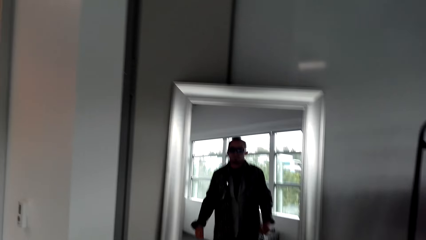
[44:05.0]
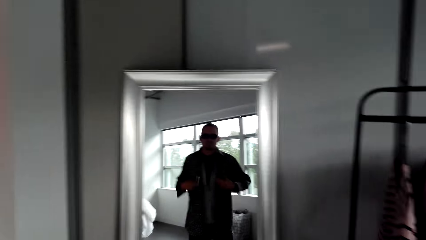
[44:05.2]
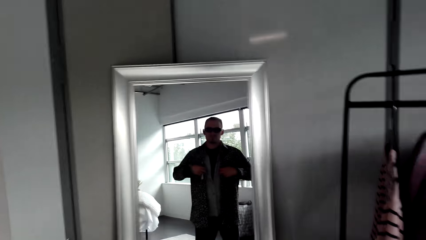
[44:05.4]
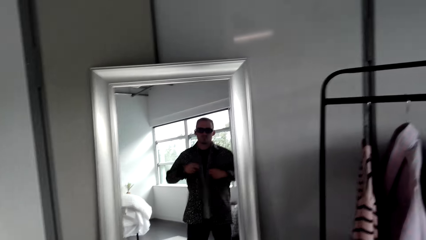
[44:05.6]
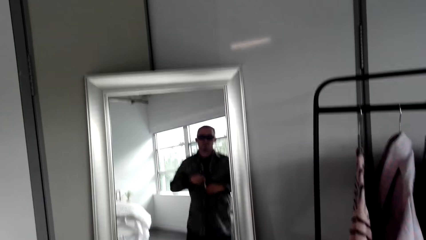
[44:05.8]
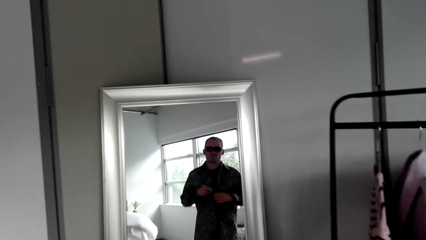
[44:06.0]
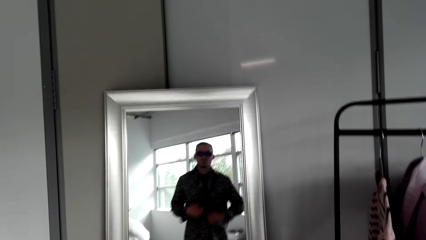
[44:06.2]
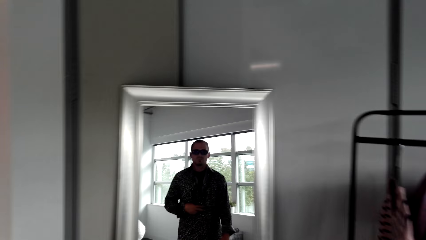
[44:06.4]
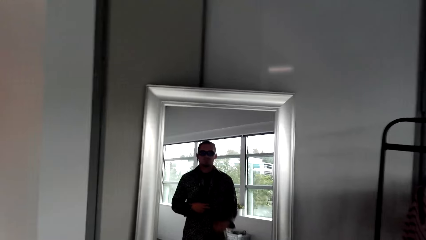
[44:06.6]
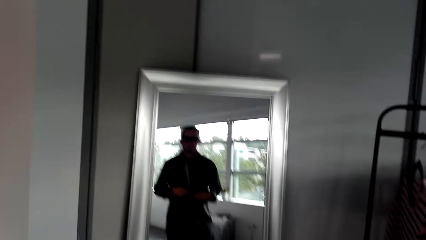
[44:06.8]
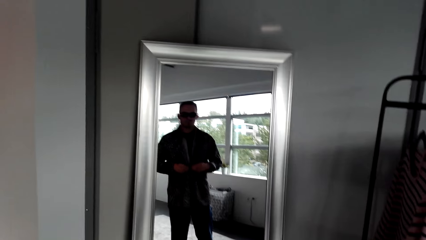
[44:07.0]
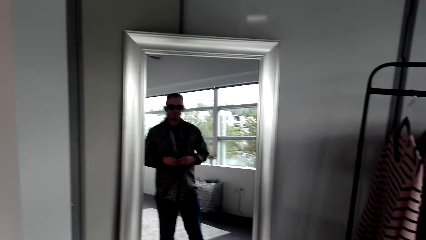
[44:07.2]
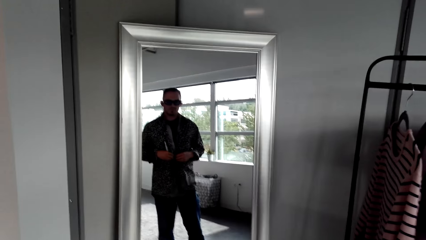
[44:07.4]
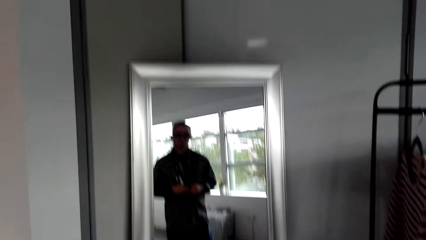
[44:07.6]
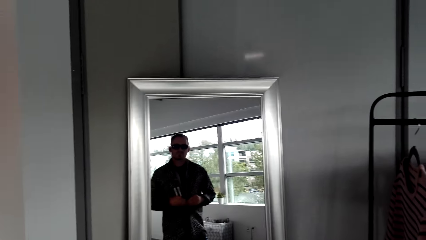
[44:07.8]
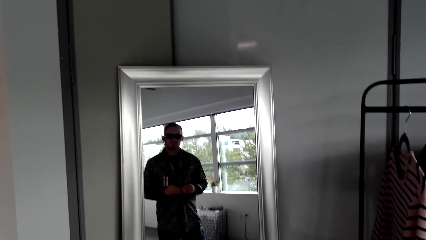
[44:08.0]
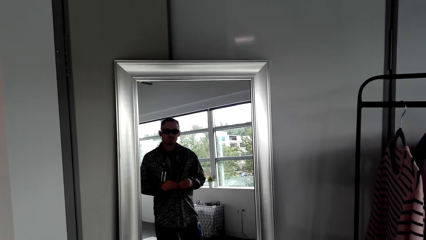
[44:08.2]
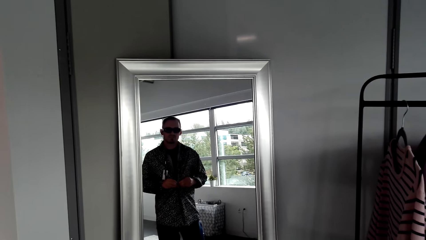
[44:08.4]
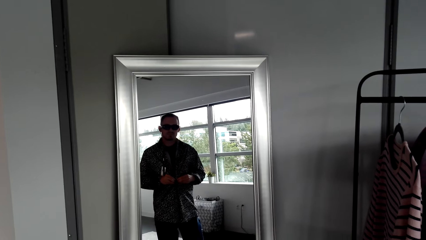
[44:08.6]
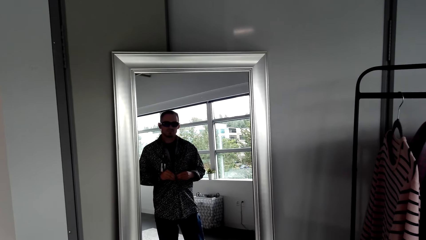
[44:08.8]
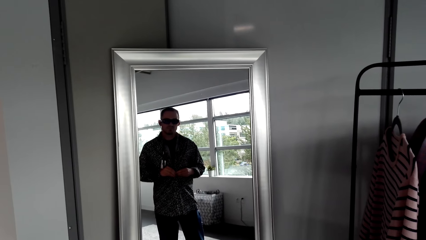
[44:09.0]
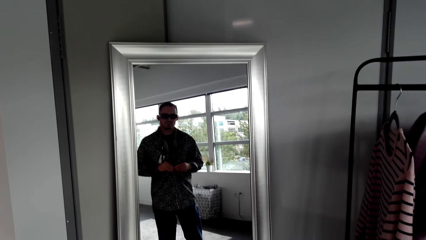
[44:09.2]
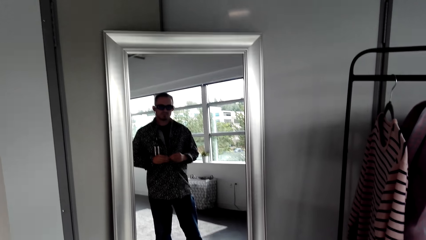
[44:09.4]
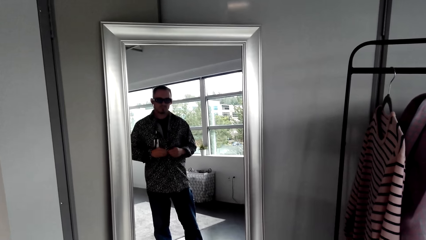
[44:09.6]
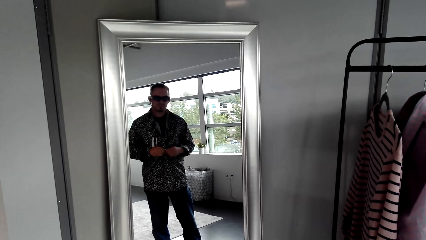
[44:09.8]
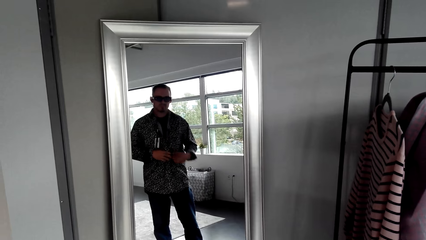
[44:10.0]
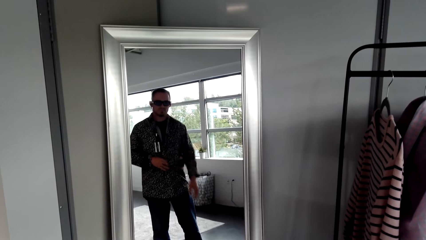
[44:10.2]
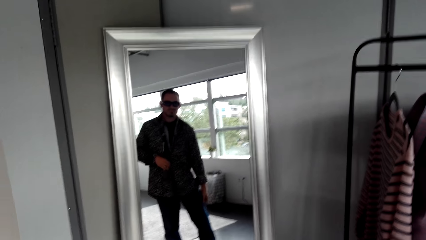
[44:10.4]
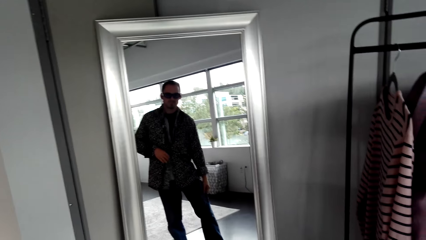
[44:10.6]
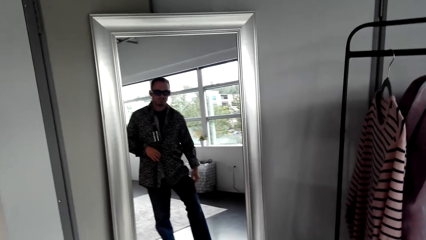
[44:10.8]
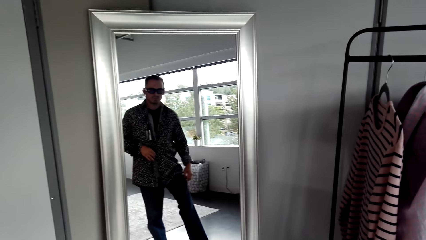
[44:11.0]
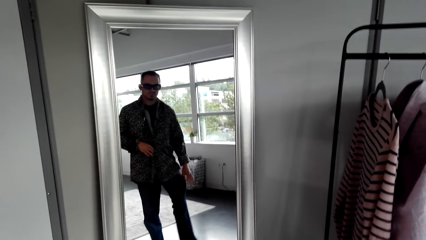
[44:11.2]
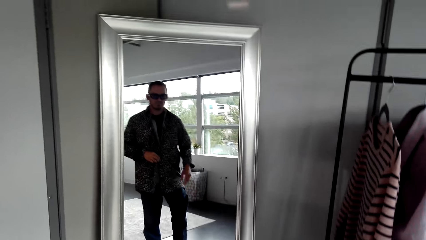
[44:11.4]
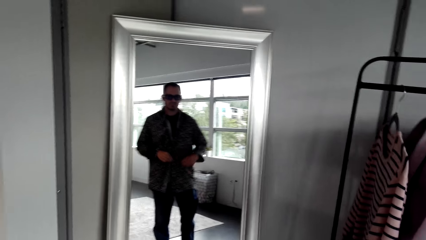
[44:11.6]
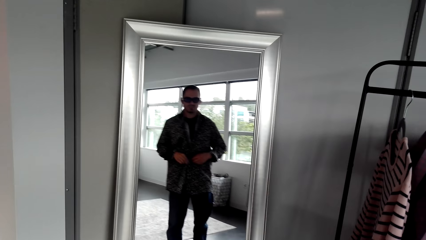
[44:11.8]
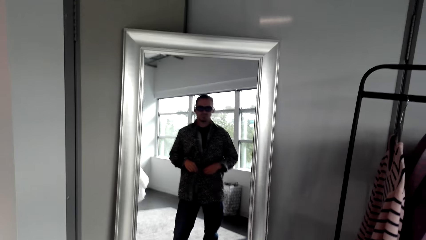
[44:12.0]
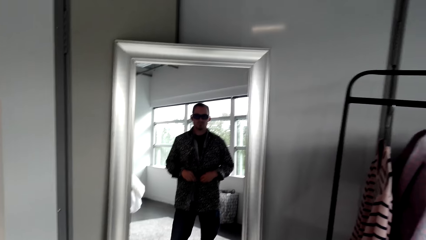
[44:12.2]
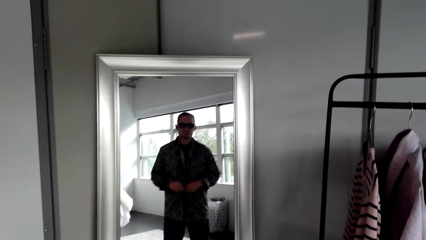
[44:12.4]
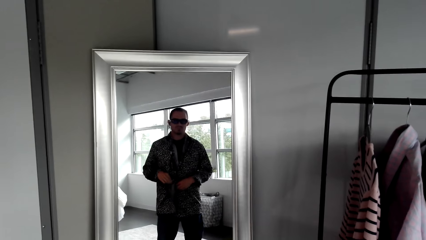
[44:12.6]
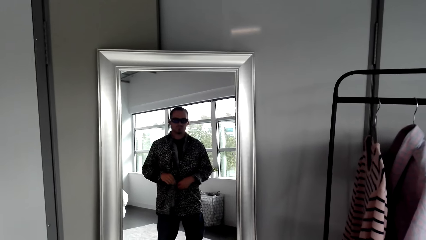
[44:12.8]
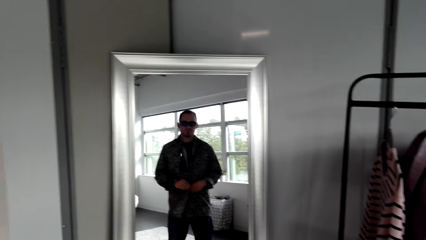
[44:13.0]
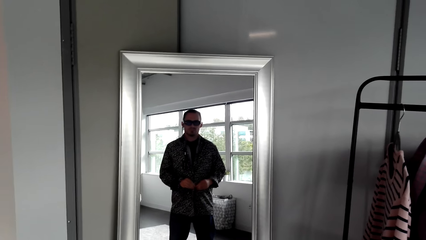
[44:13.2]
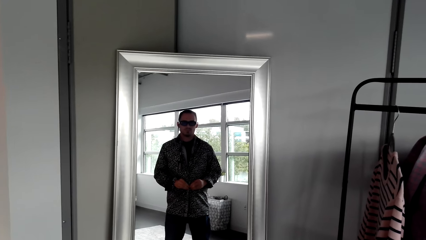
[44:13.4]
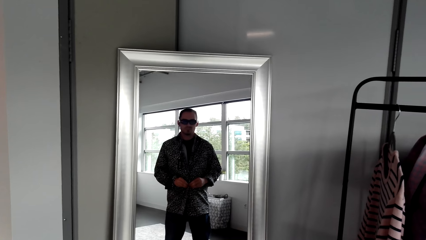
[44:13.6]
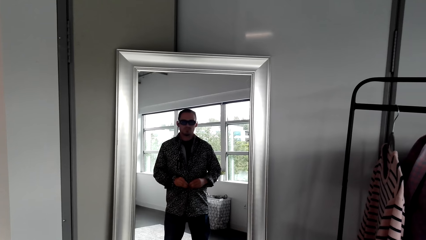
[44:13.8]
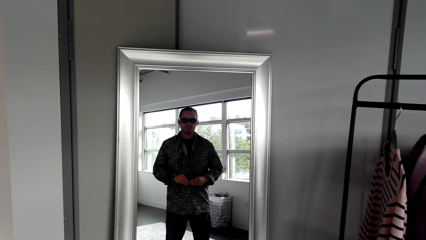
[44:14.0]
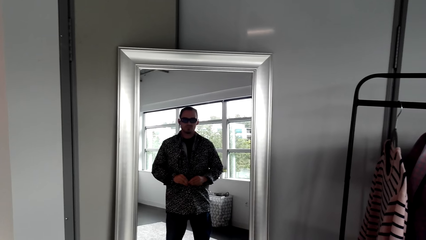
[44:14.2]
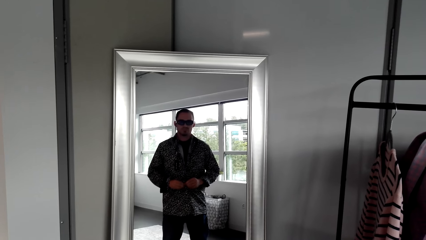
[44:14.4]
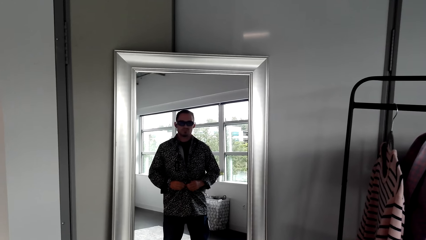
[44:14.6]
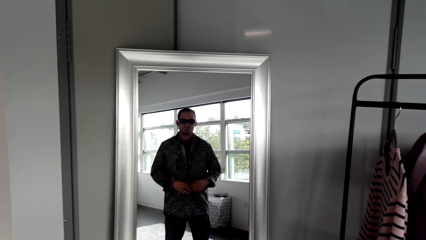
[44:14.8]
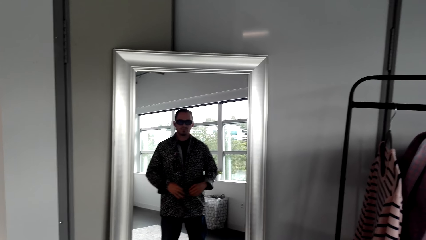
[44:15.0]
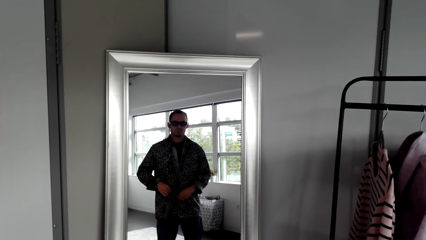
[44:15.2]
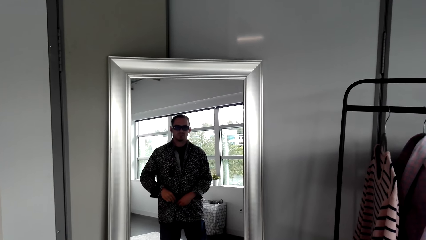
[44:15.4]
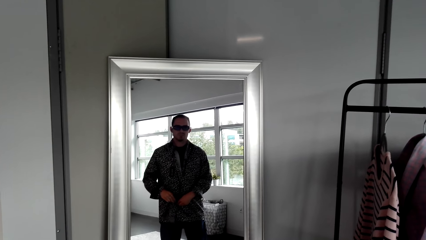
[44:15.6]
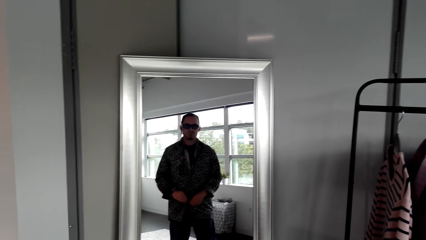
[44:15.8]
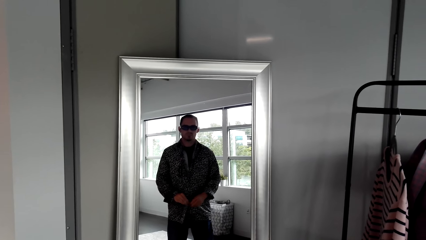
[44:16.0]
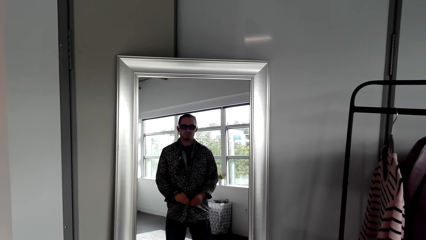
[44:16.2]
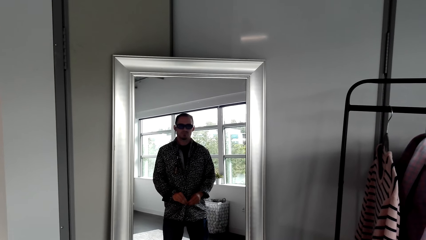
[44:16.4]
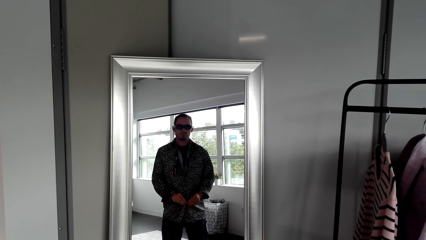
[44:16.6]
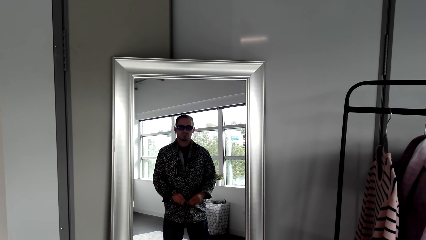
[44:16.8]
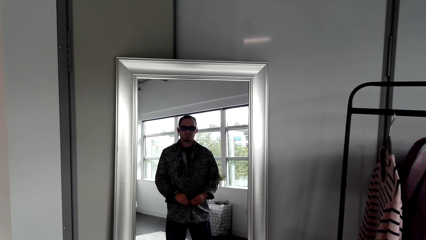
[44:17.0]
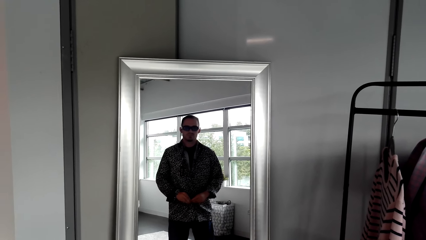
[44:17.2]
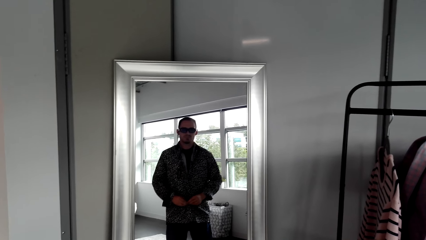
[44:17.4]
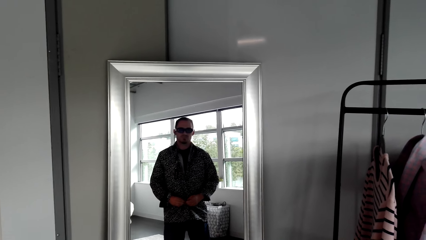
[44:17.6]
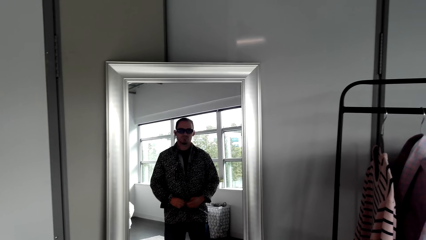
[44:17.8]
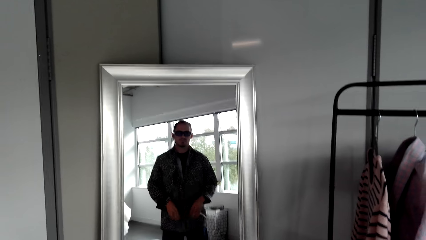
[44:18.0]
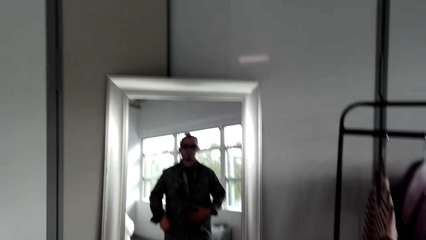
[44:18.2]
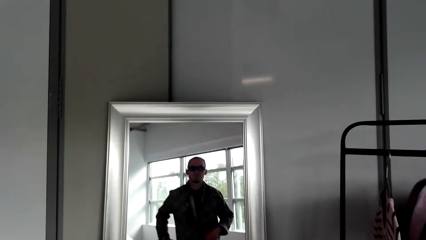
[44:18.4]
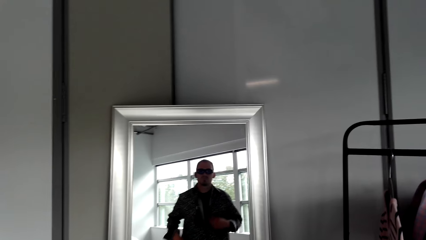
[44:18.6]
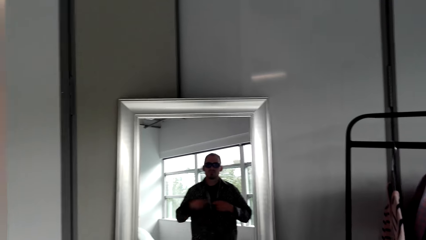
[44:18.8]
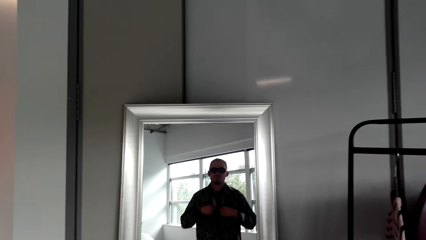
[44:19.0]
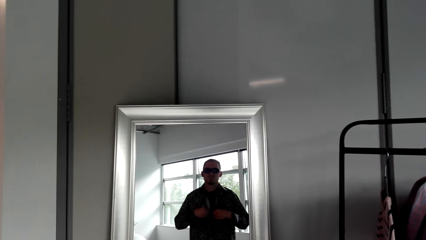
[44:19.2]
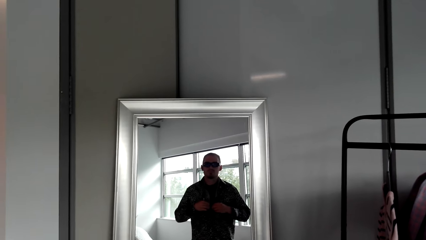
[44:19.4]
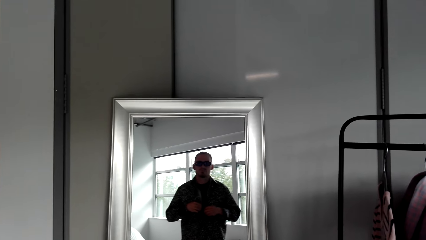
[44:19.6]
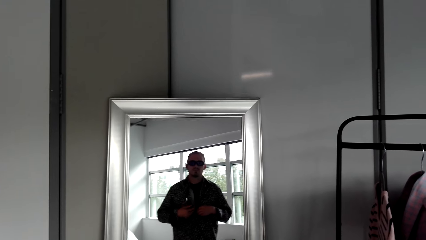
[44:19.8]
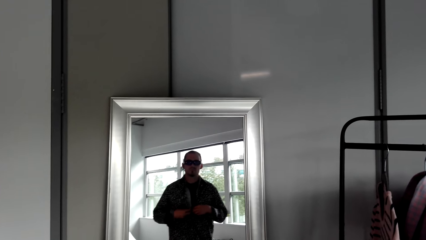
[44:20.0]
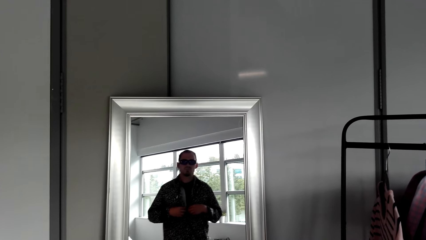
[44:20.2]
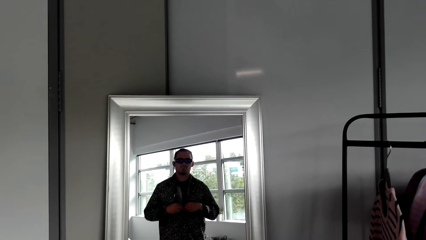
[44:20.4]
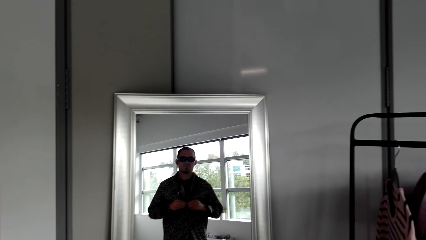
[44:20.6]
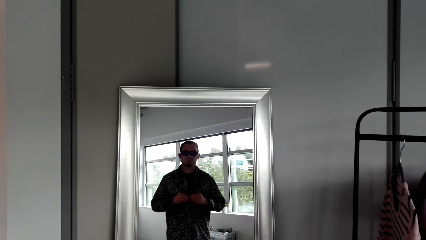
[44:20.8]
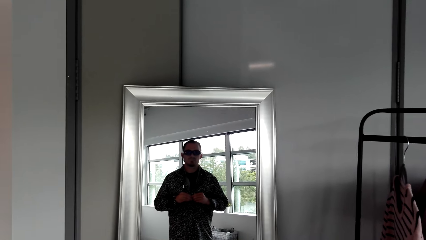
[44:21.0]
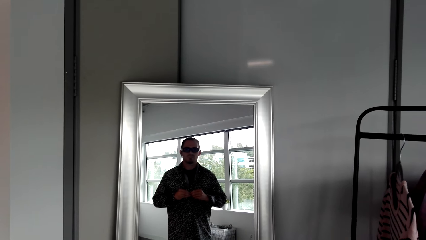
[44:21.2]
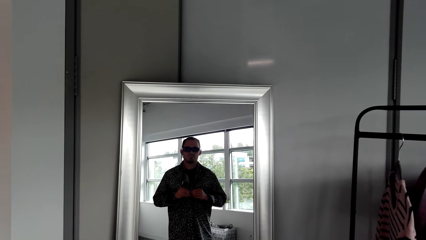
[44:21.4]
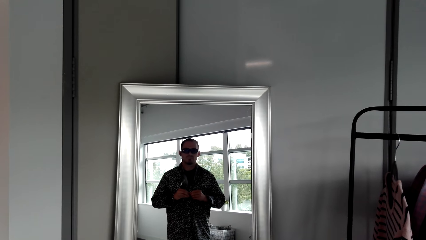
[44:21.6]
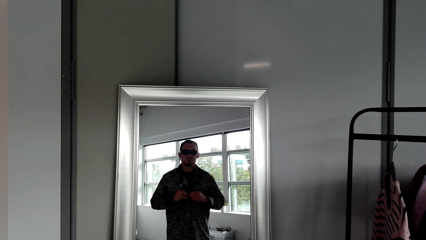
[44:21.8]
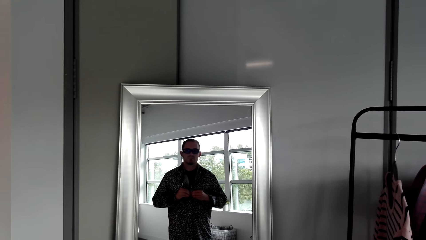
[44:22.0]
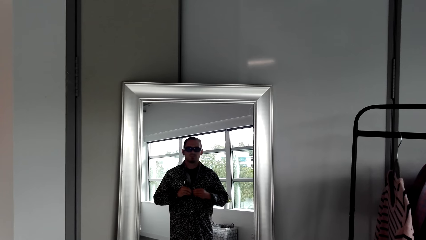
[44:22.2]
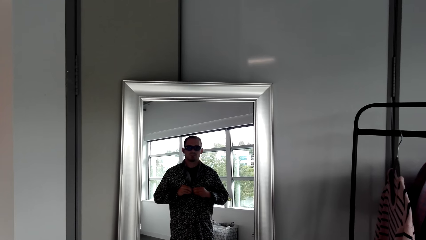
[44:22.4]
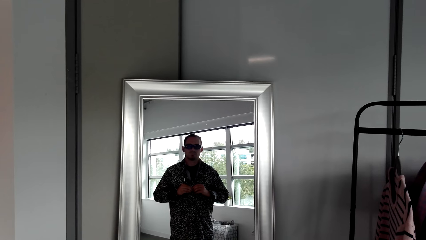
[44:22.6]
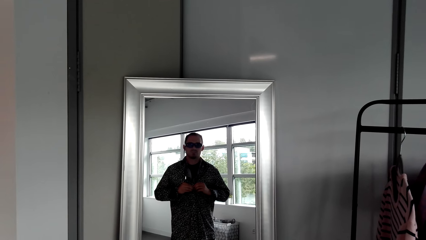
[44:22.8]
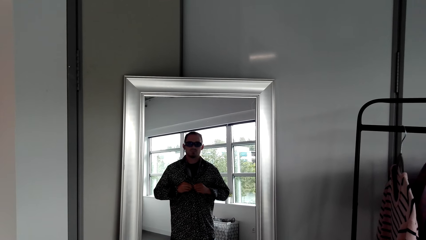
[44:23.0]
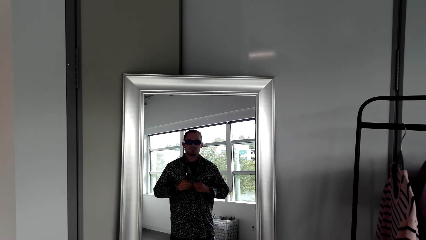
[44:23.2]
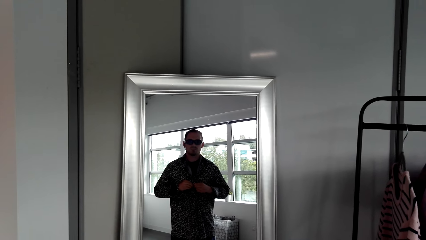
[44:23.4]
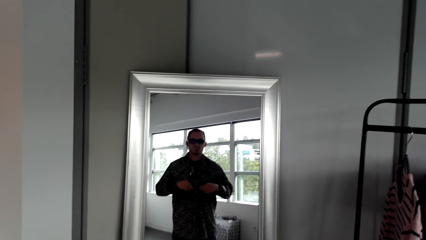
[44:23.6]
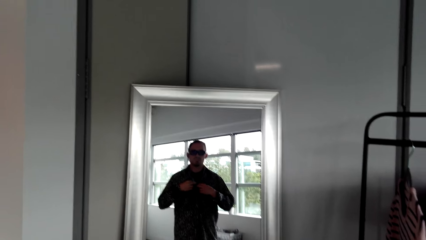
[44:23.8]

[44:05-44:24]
The camera wearer buttons the shirt. He raises his jeans. He buttons the shirt.
